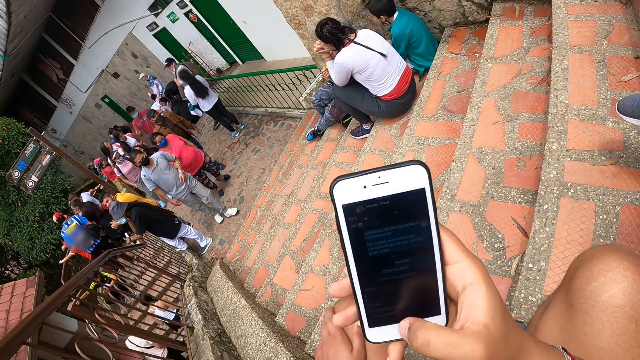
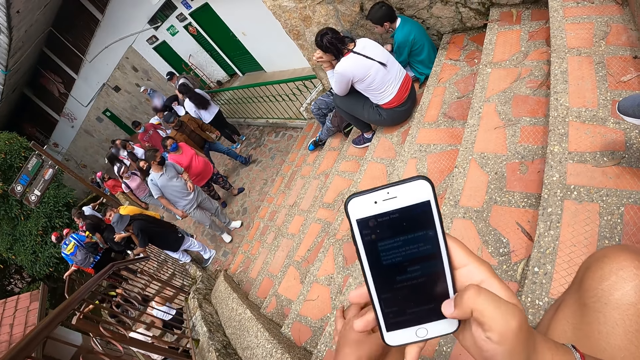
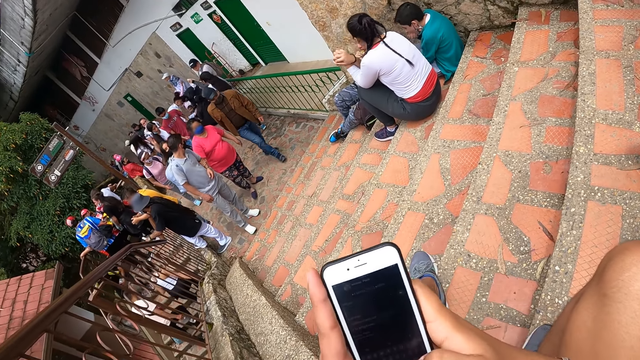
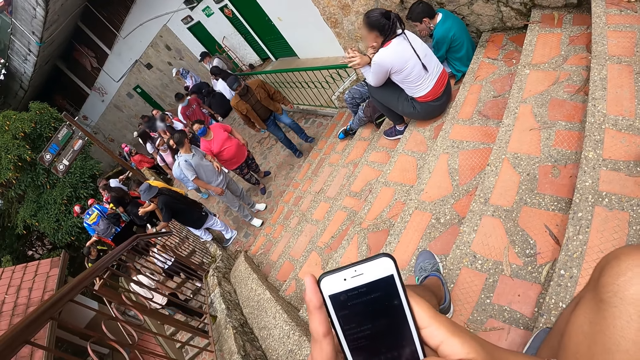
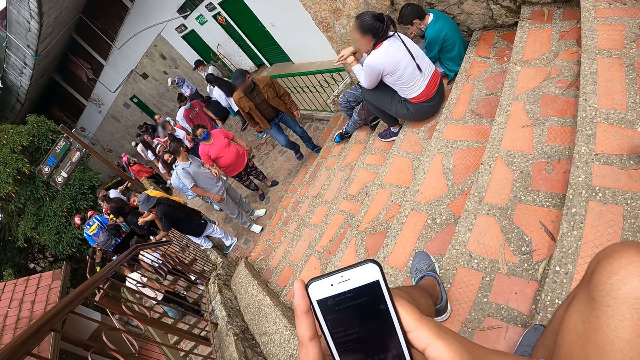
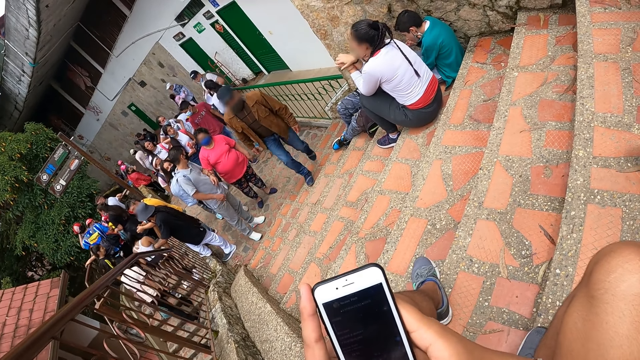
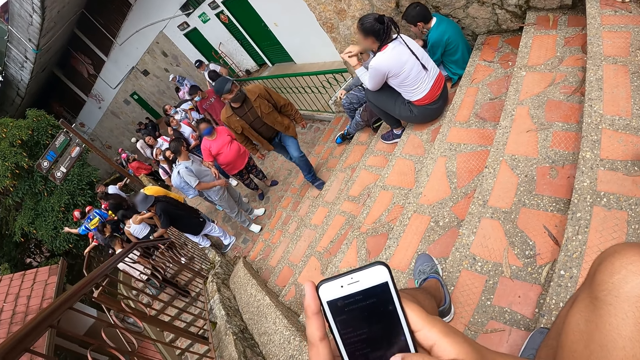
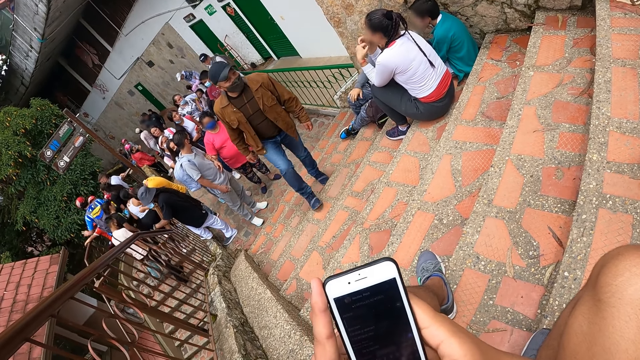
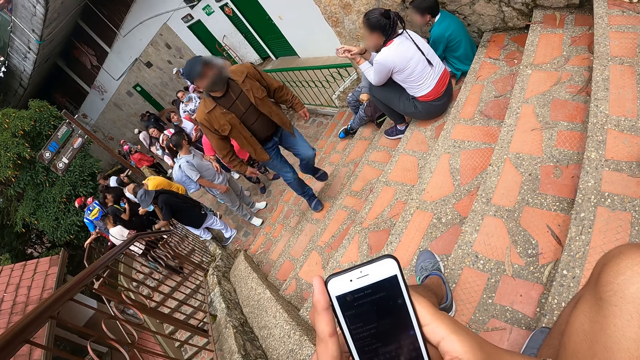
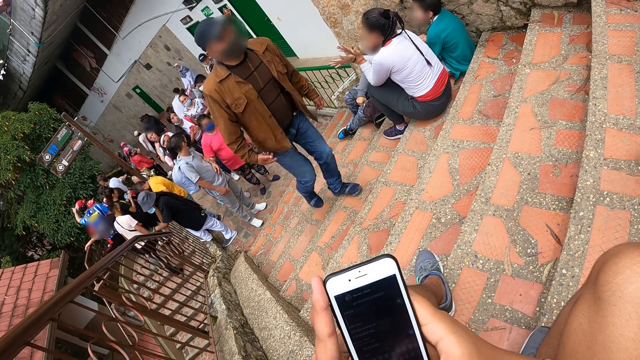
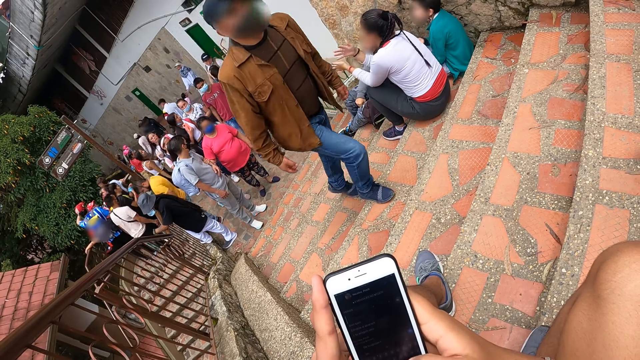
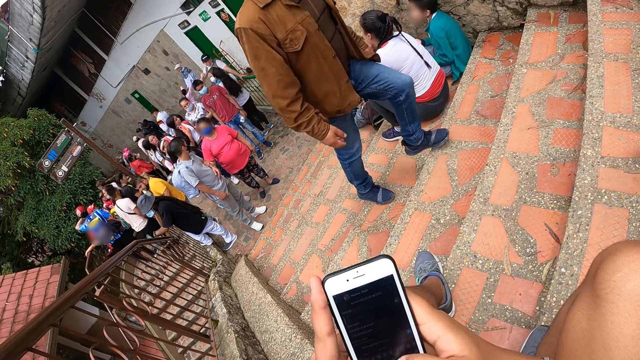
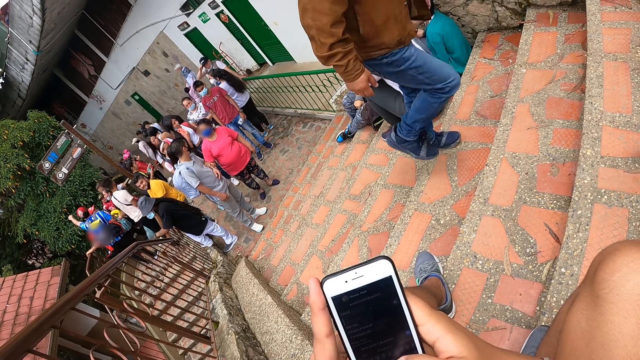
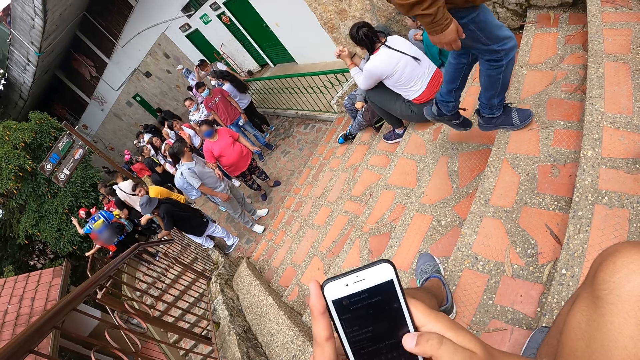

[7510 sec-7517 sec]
The camera wearer holds the phone with both hands.

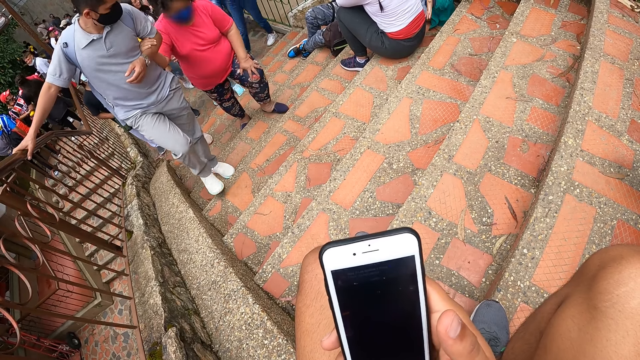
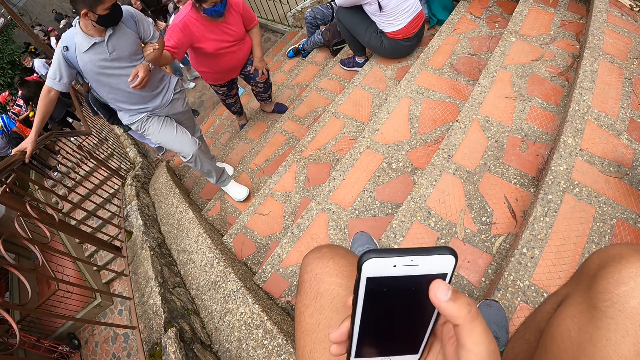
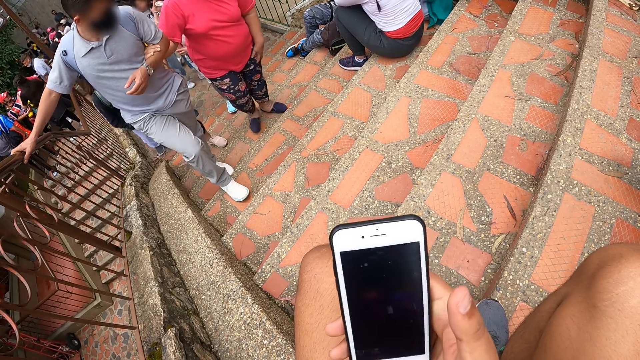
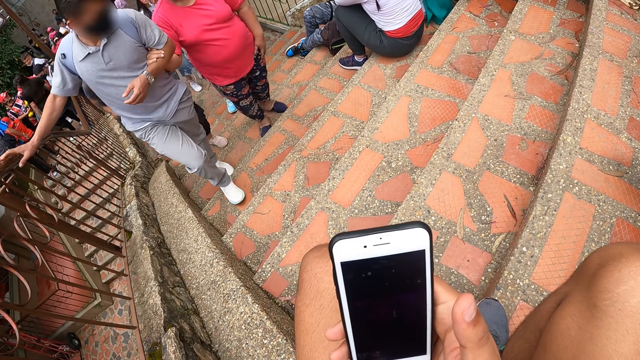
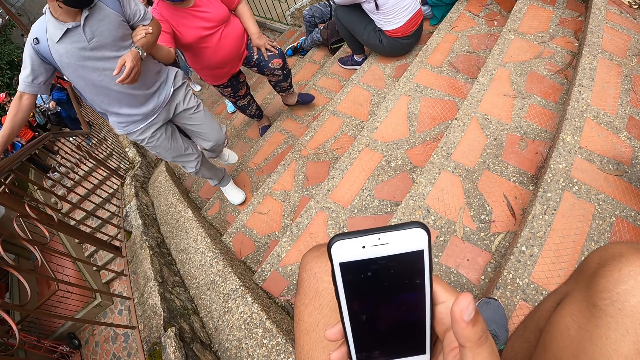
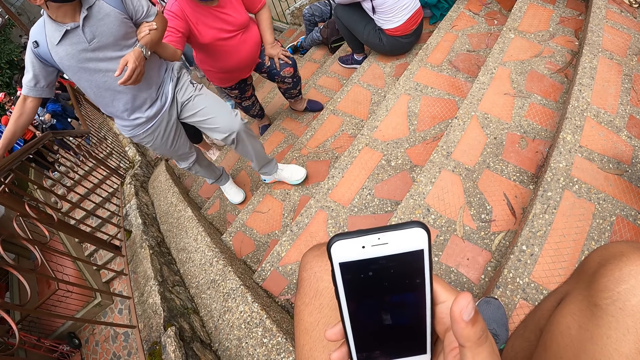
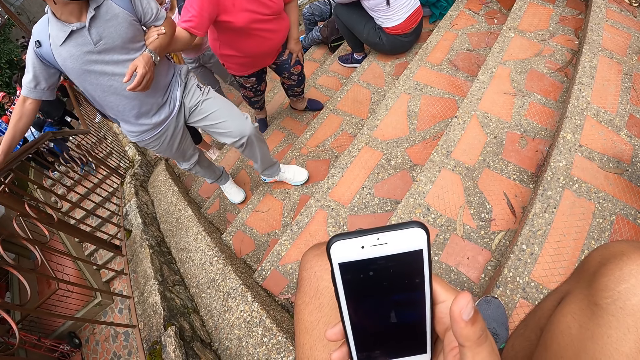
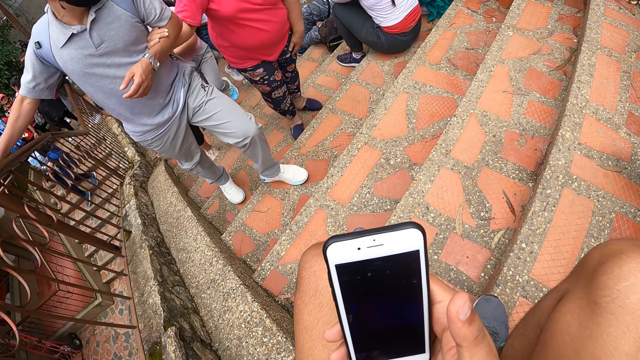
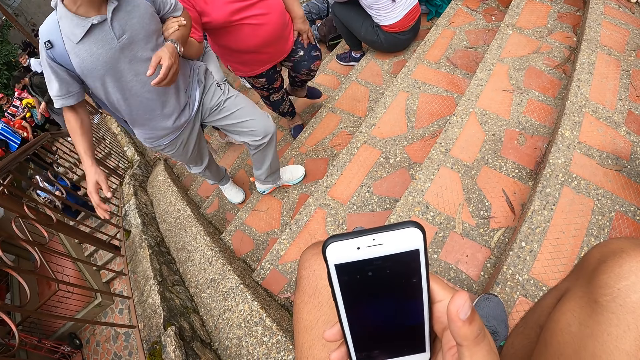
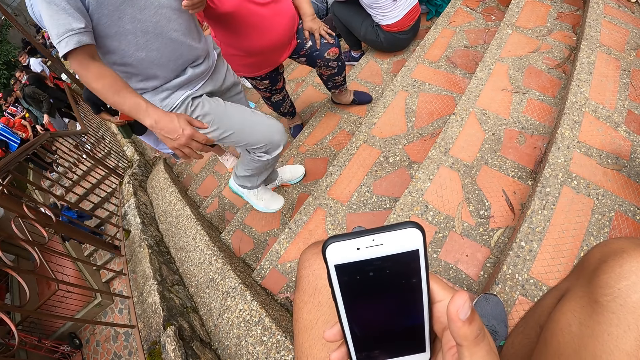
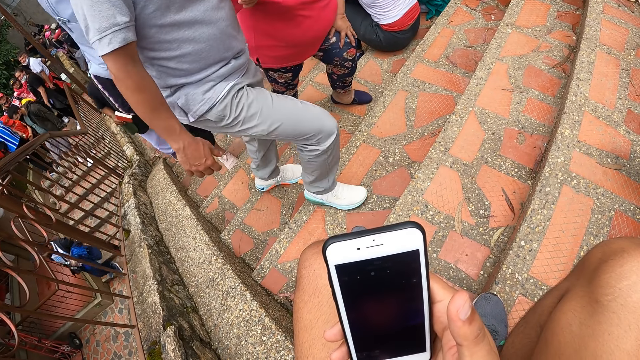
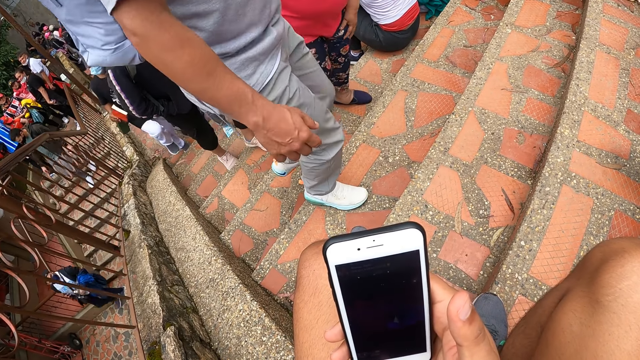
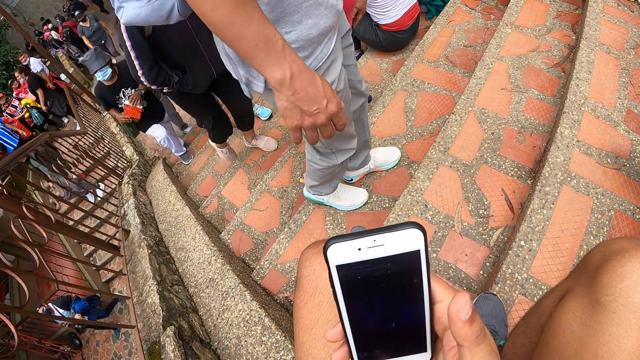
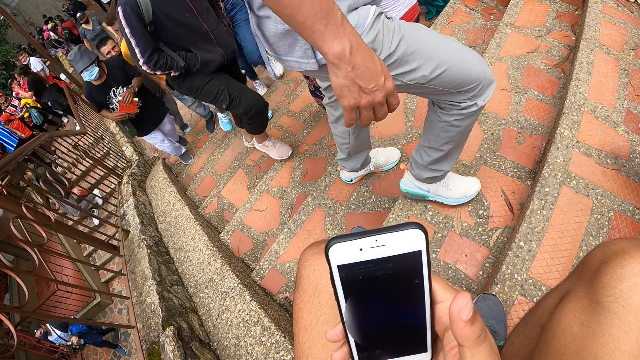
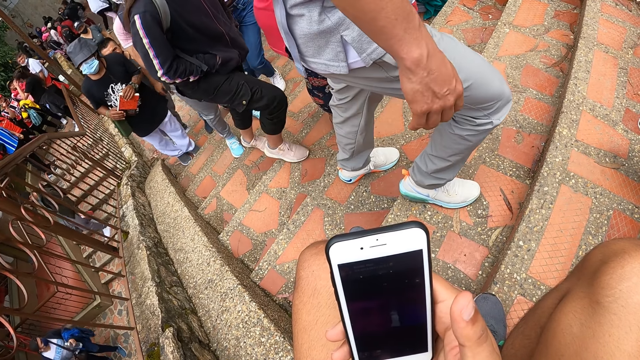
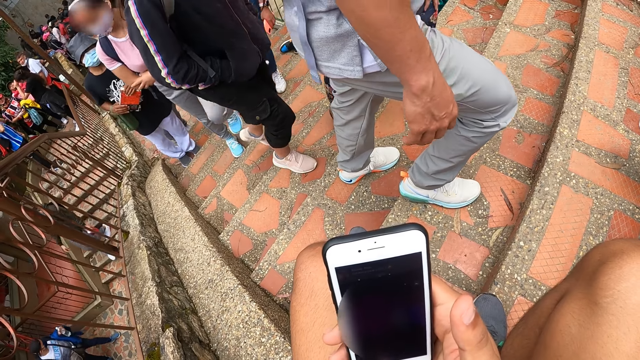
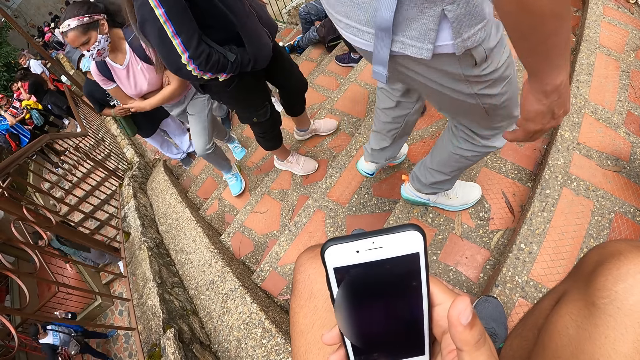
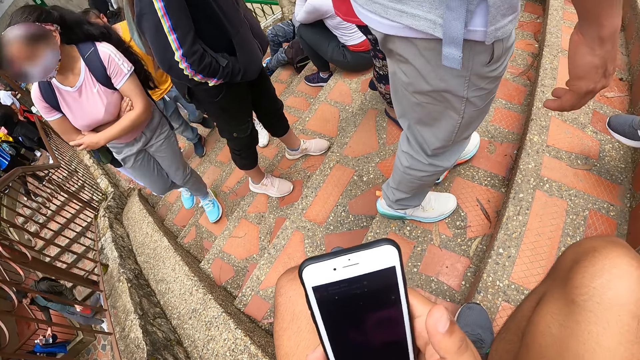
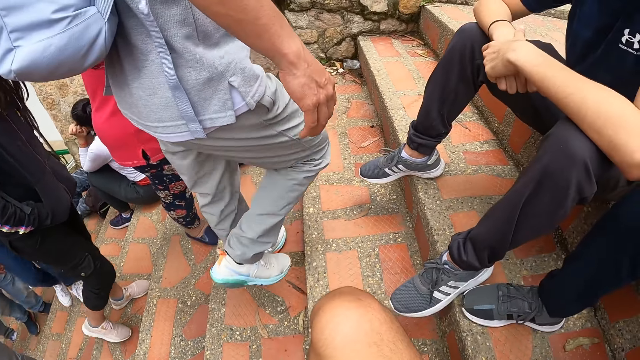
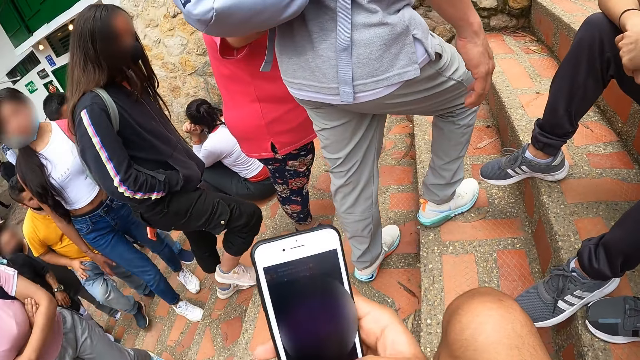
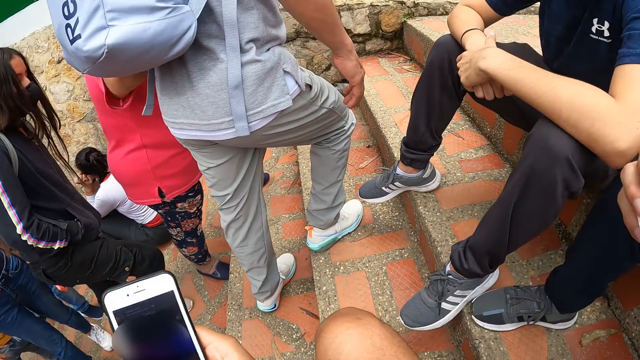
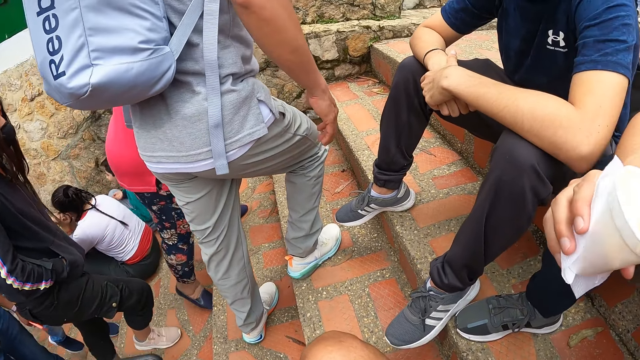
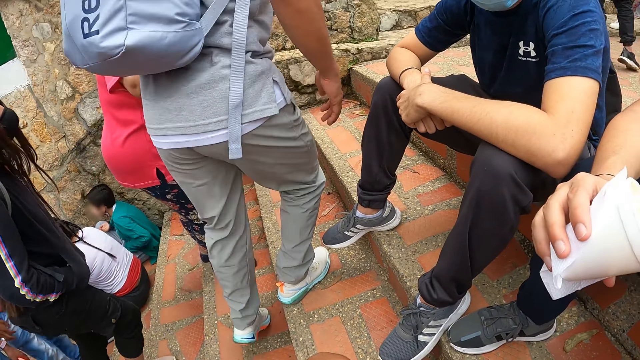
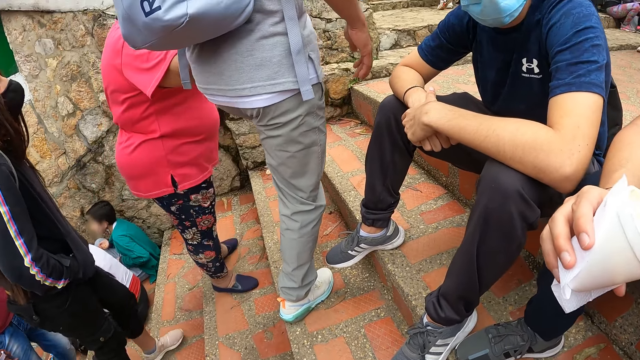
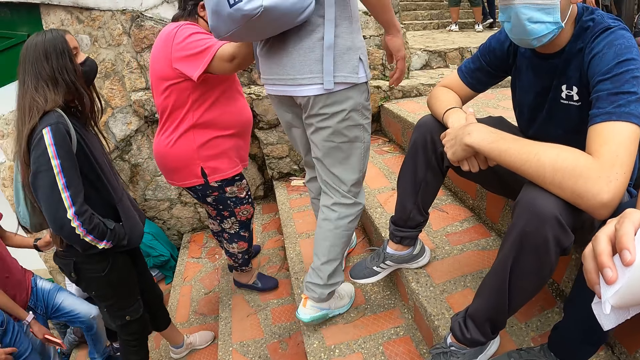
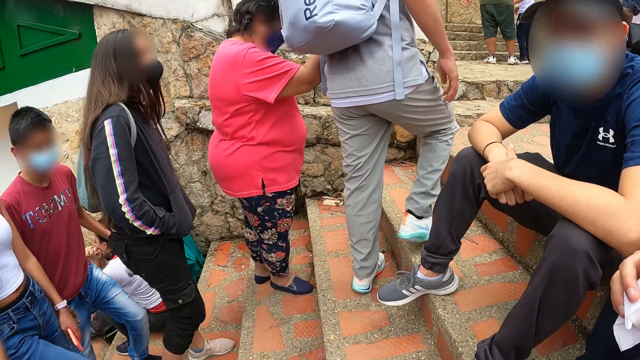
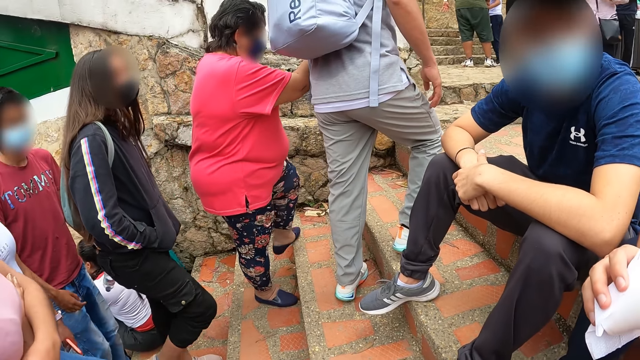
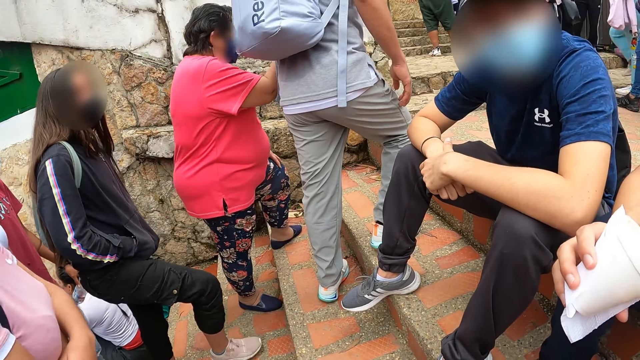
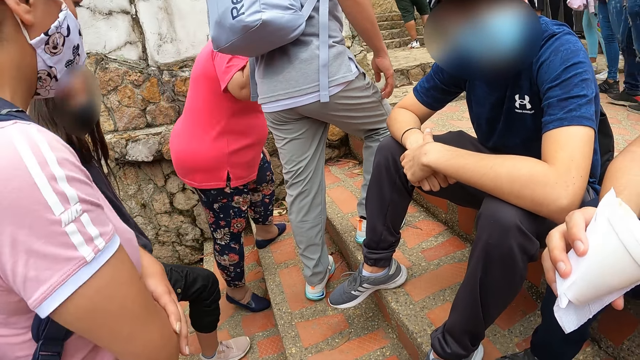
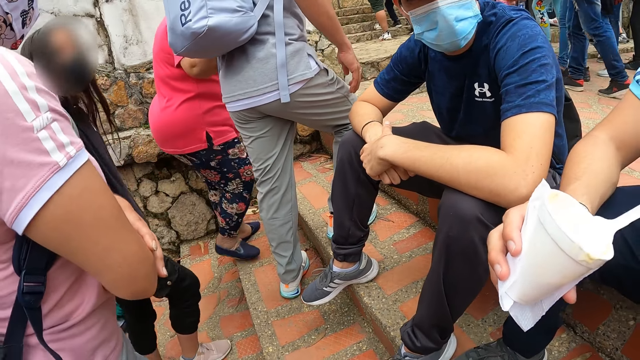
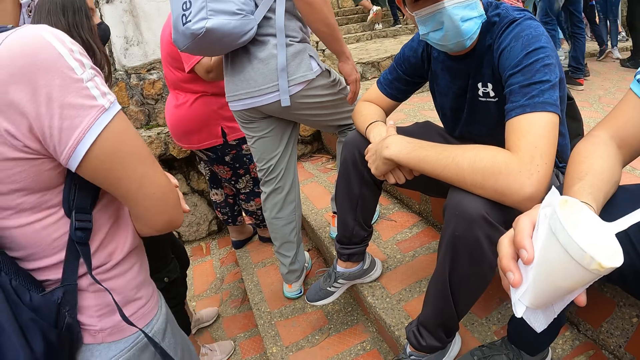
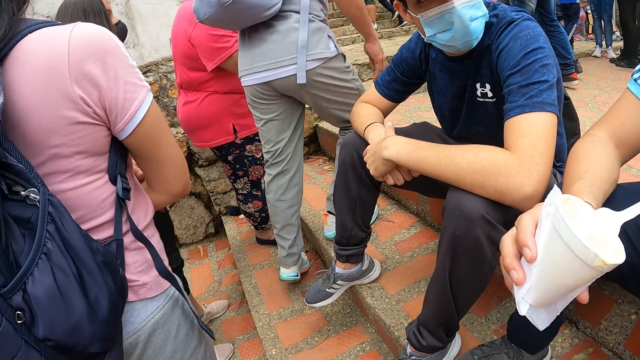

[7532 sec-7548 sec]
The camera wearer scrolls the phone. A man holds a can. The man puts a spoon in the paper cup with his left hand.
